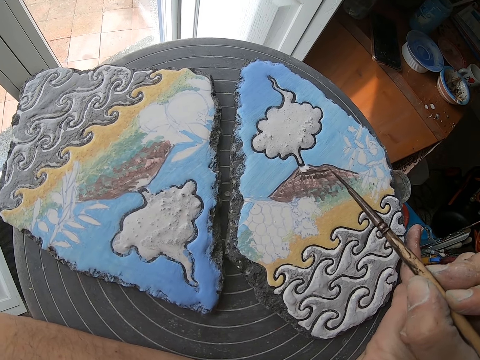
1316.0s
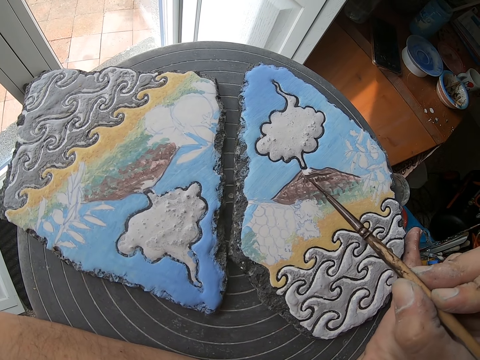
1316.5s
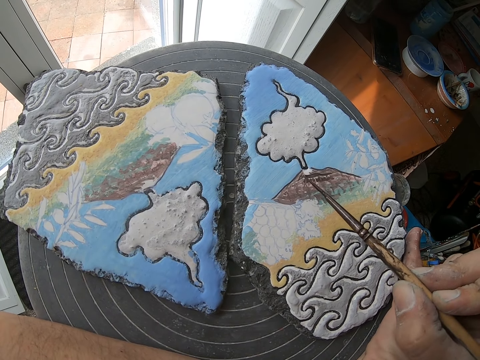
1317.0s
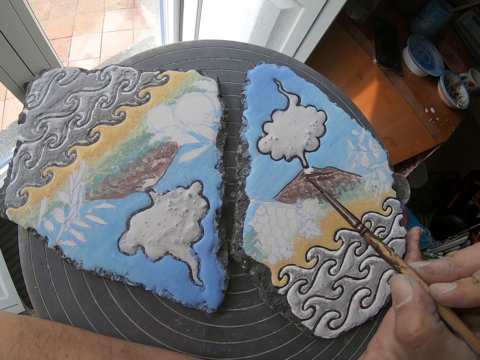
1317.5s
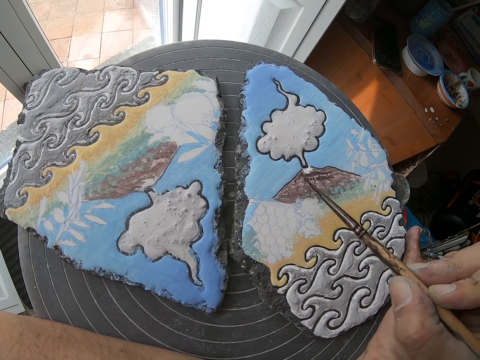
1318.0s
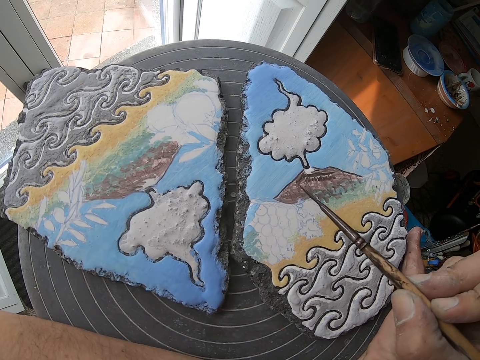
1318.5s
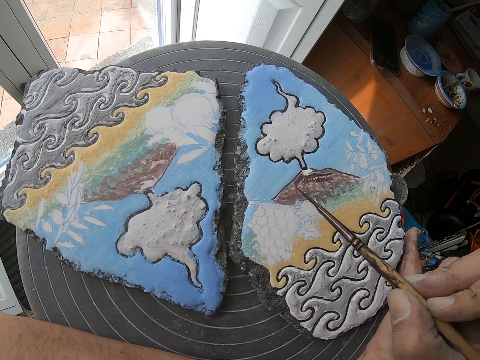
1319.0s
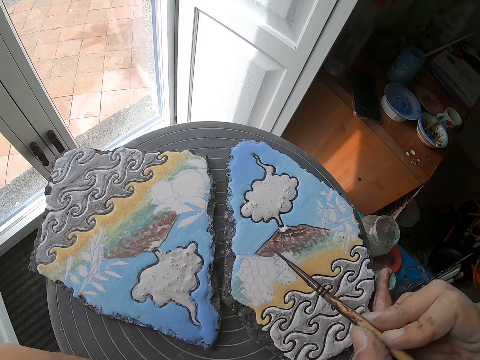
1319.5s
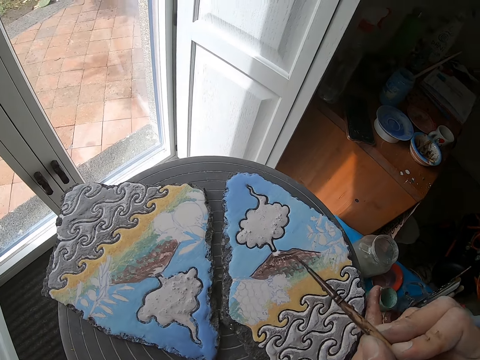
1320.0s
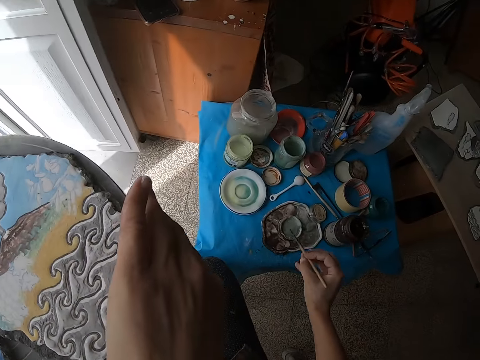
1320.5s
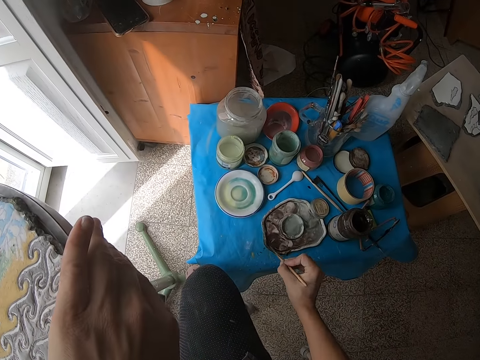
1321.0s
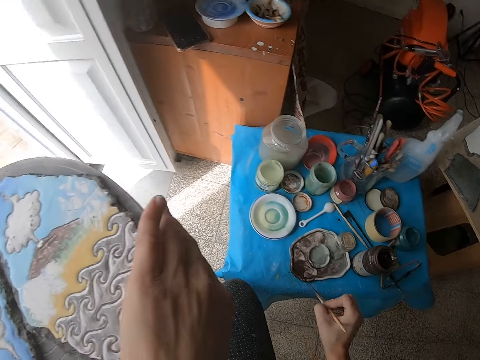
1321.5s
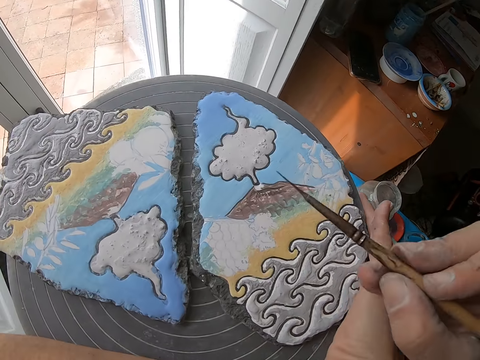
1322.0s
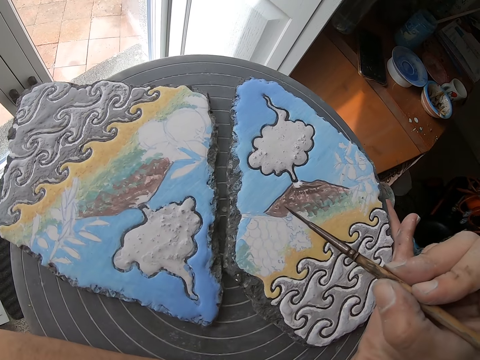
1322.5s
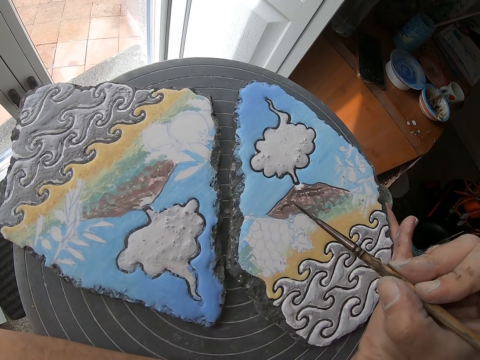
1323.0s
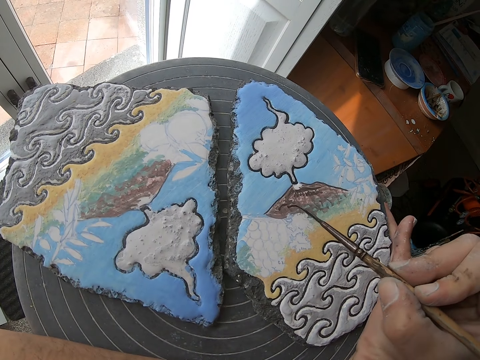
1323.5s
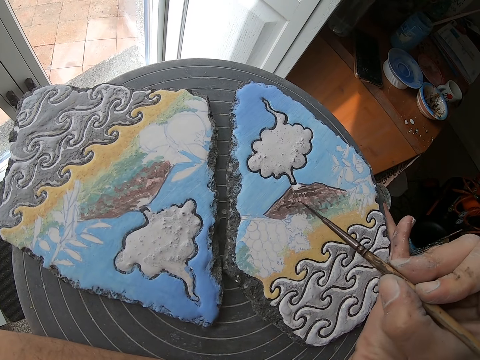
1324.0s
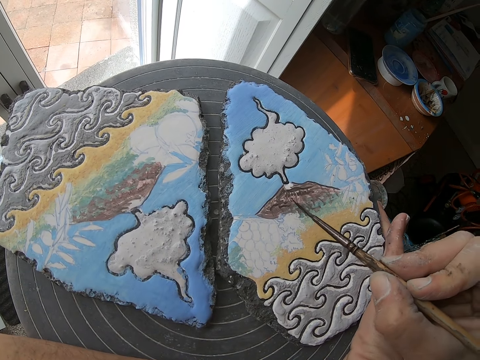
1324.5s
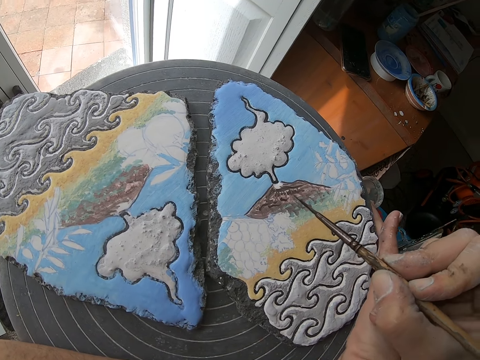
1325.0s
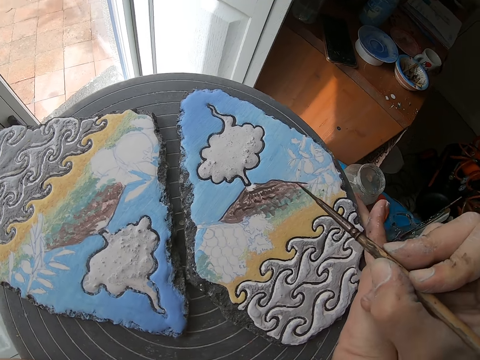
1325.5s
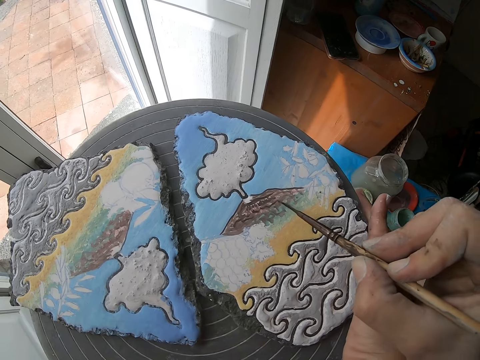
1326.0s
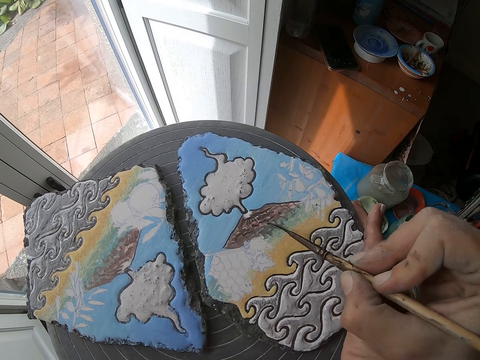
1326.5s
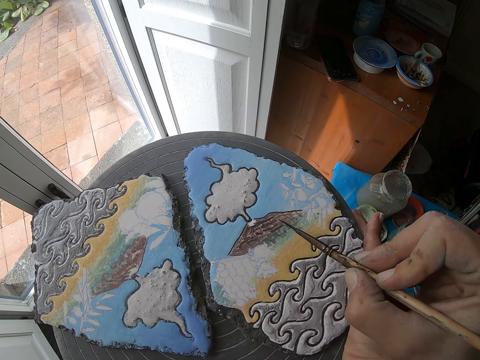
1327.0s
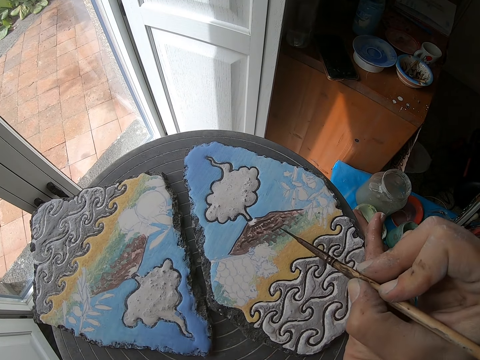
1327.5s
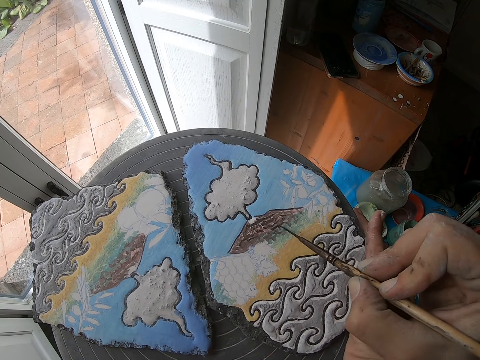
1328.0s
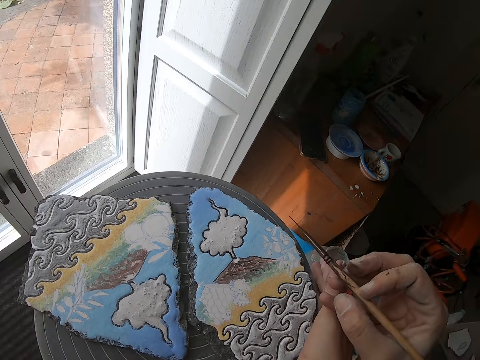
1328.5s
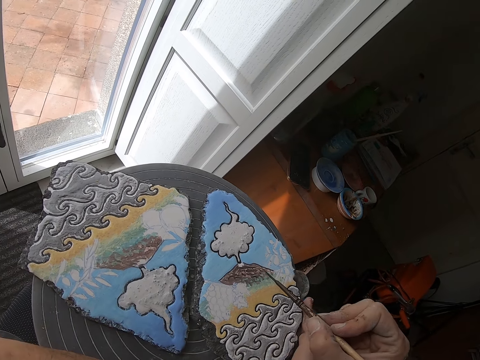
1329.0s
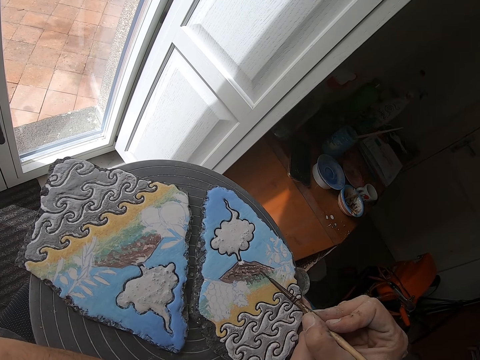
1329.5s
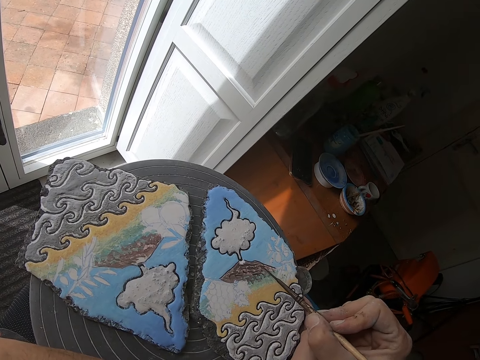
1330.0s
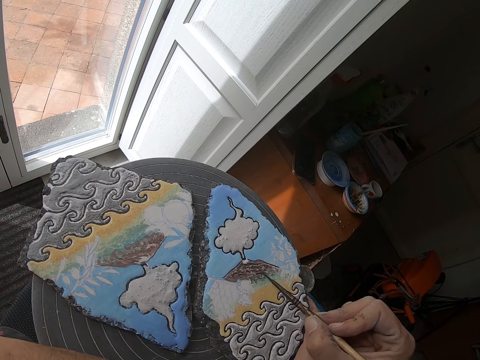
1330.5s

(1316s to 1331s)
The camera wearer takes paint from the paint palette with the paint brush in her right hand. She paints with the paint brush on the clay canvas with her right hand.

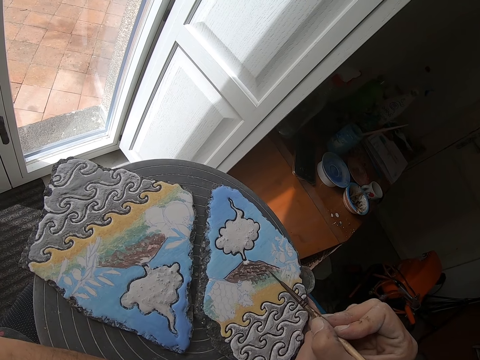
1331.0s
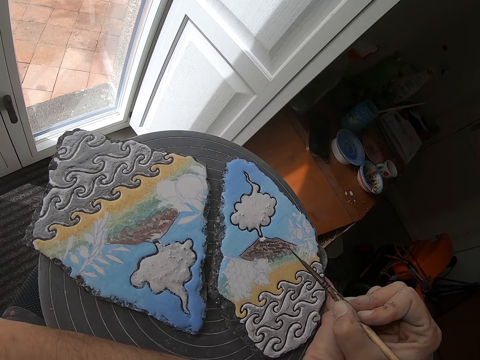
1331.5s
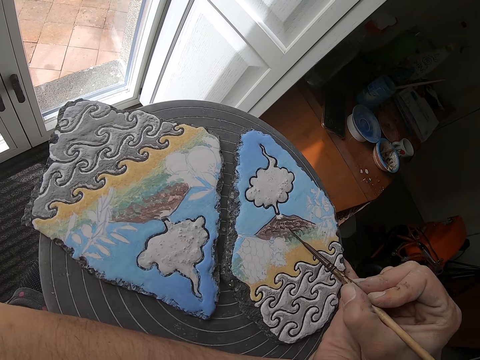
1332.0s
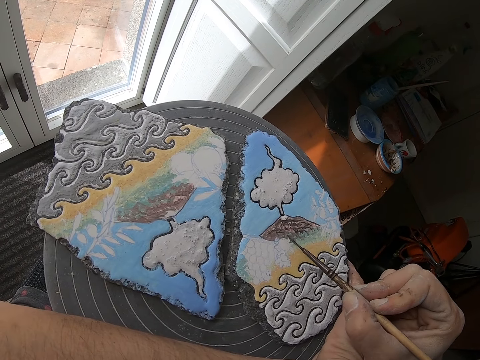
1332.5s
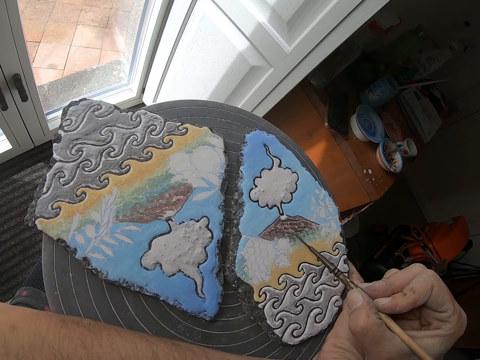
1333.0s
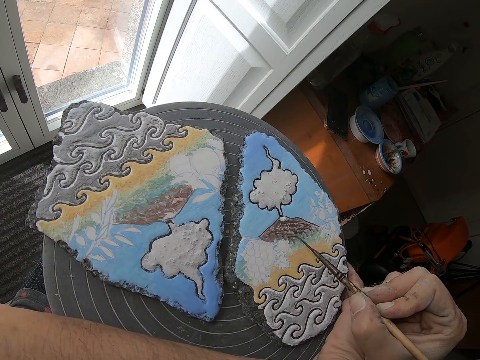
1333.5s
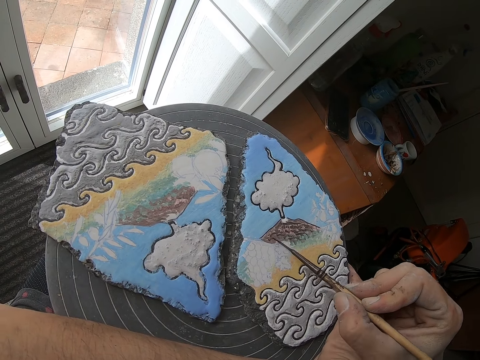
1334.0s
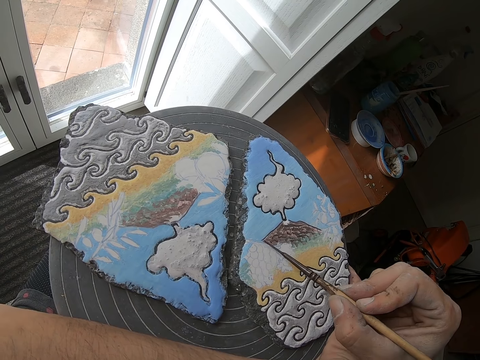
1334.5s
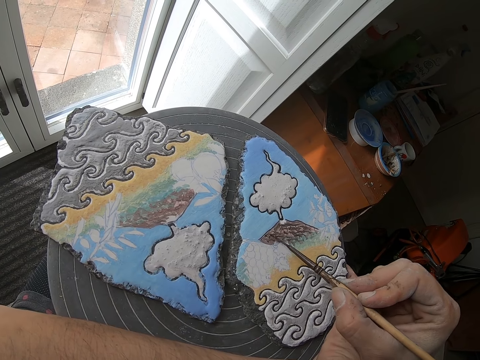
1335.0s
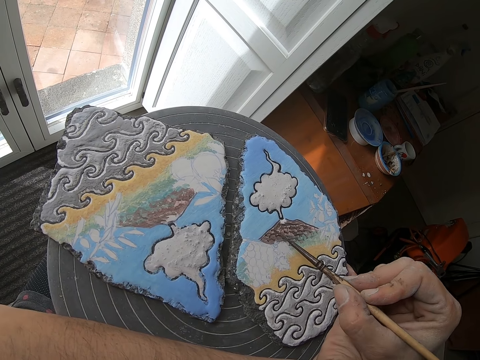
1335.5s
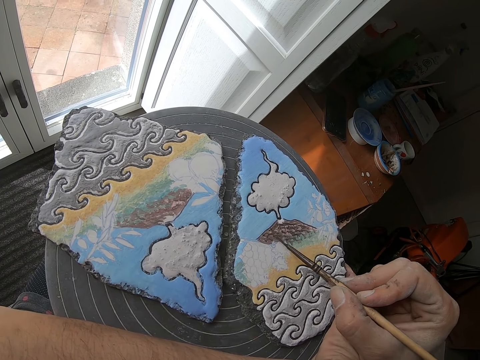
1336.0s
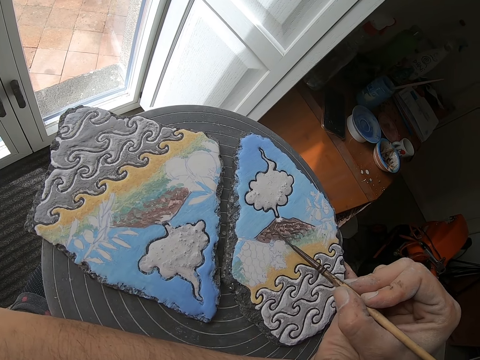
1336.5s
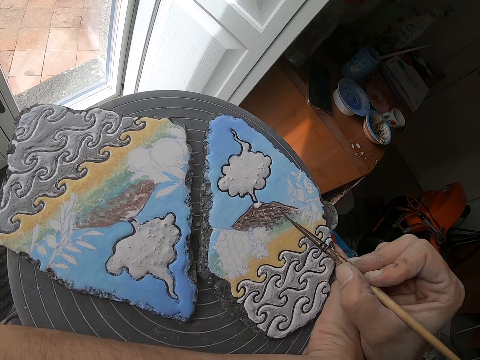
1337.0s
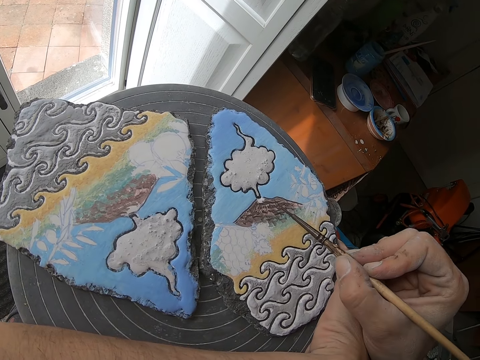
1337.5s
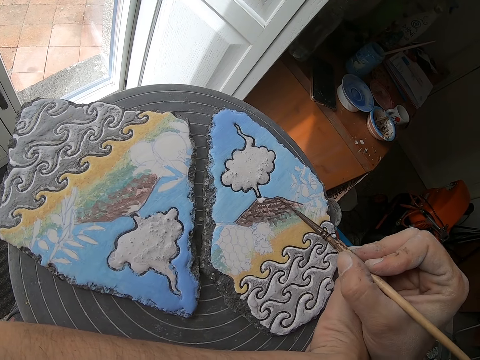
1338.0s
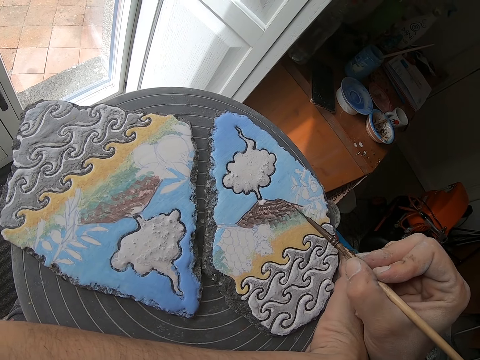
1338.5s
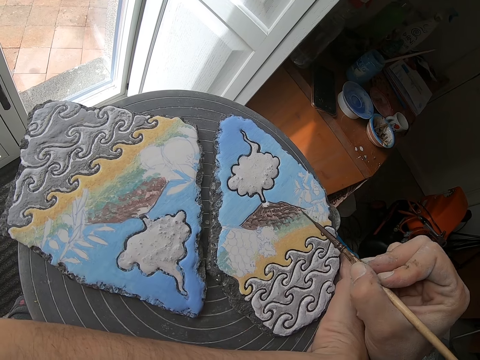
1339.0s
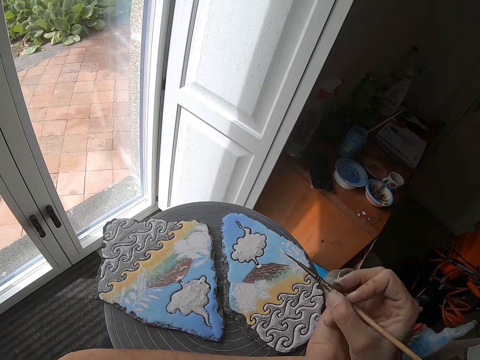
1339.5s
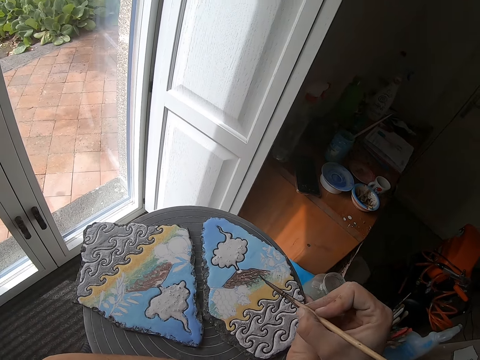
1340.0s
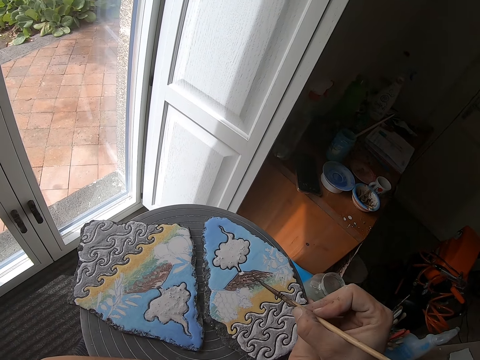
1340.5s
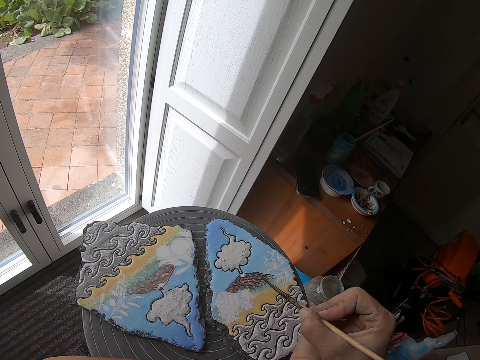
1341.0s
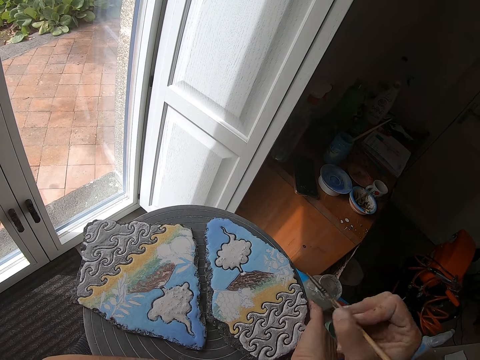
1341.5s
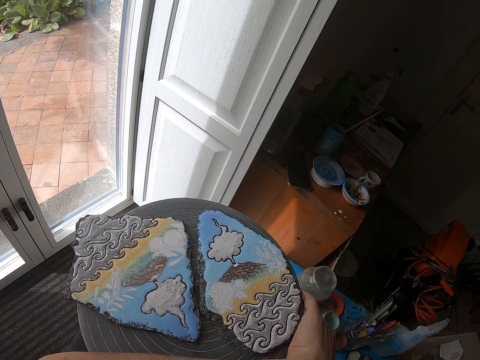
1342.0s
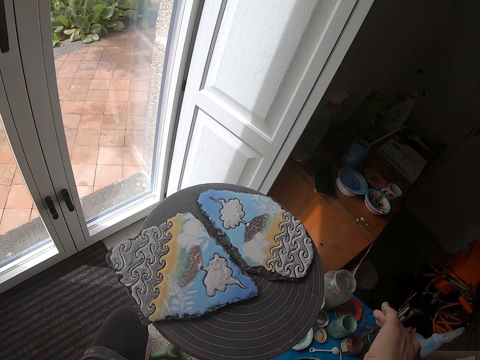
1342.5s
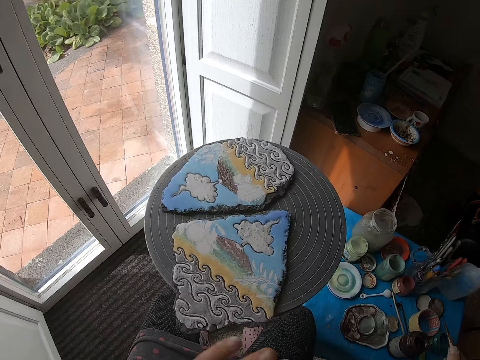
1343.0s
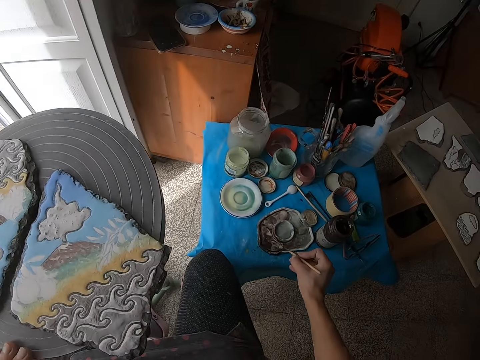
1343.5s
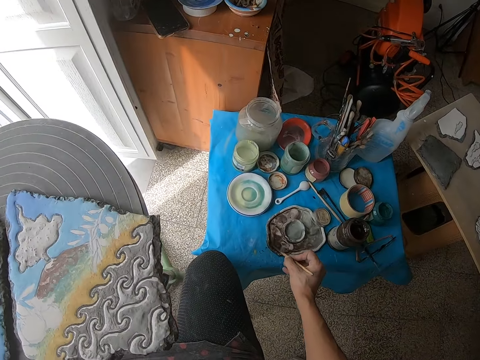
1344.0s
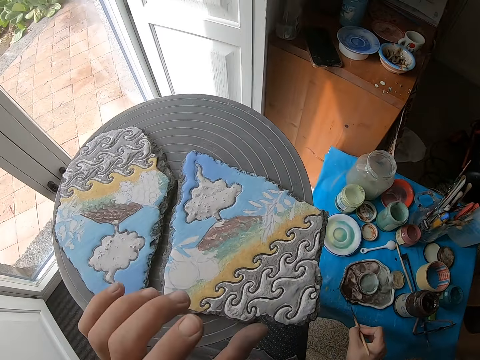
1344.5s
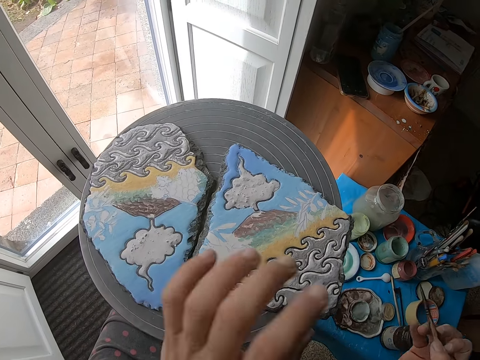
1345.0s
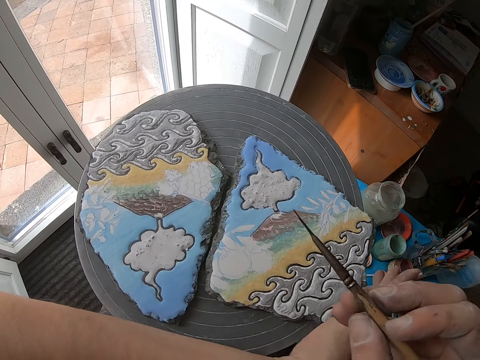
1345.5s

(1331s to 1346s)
The camera wearer turns the table with her right hand. She takes paint from the paint palette with the paint brush in her right hand.
